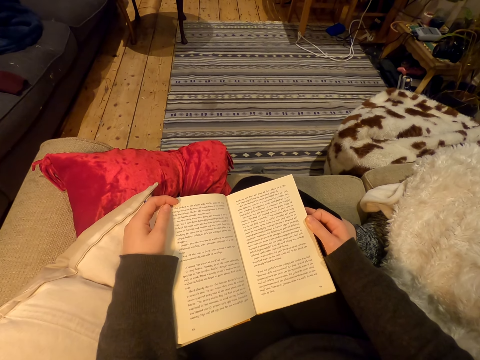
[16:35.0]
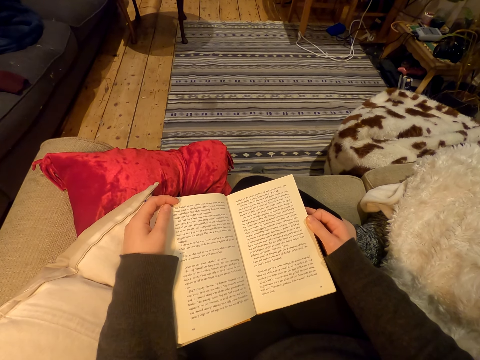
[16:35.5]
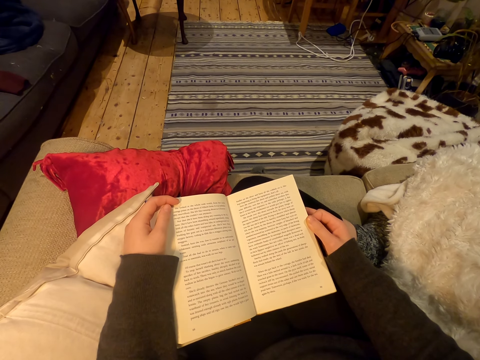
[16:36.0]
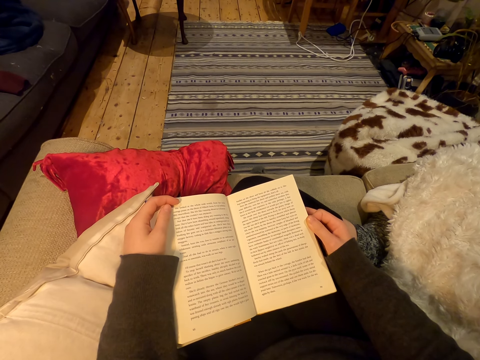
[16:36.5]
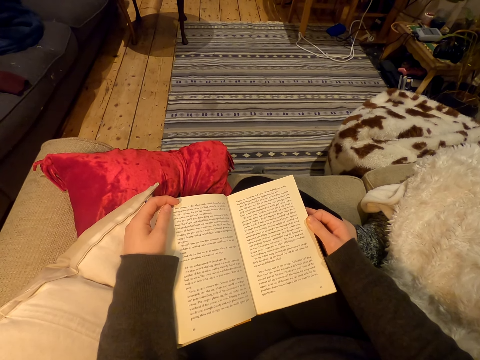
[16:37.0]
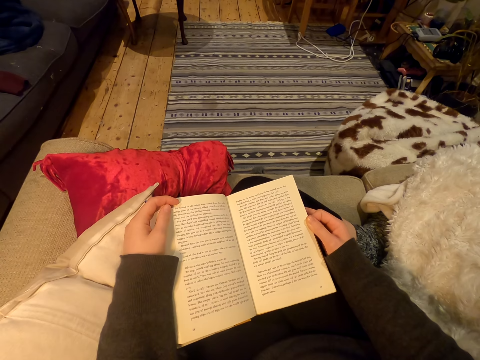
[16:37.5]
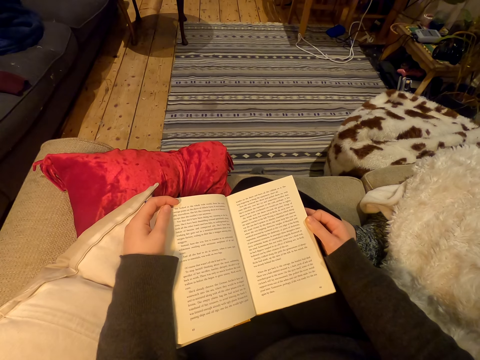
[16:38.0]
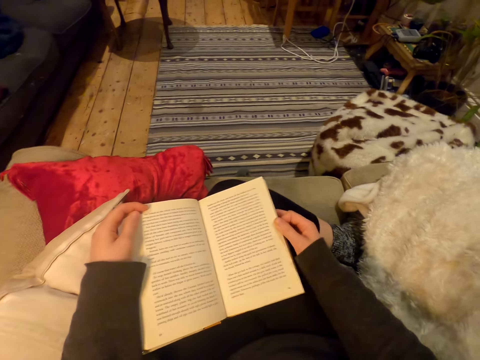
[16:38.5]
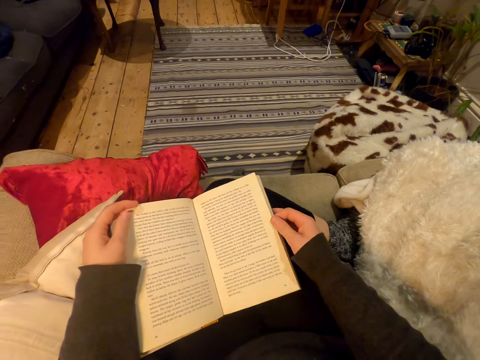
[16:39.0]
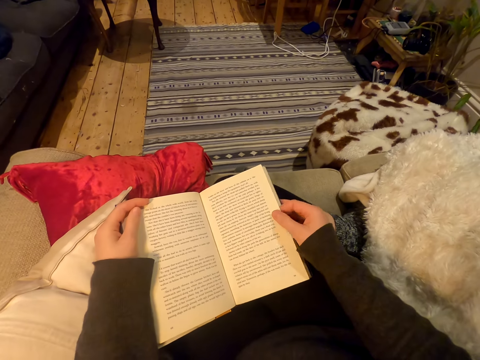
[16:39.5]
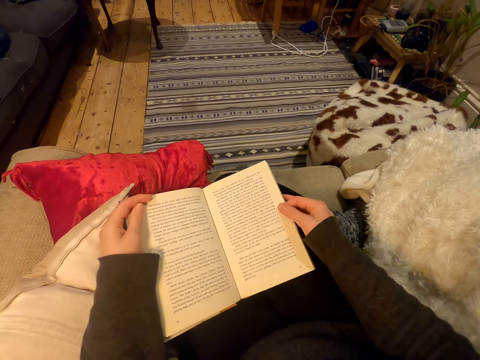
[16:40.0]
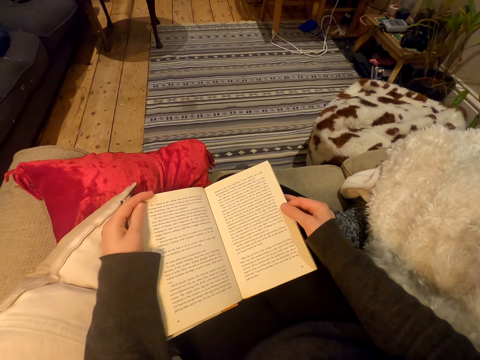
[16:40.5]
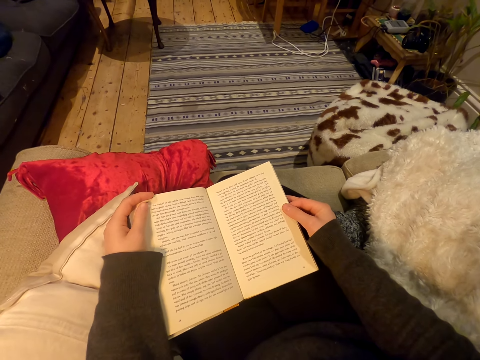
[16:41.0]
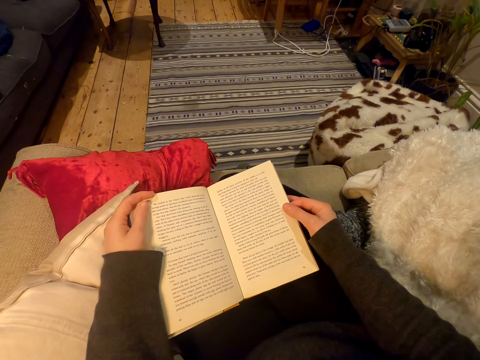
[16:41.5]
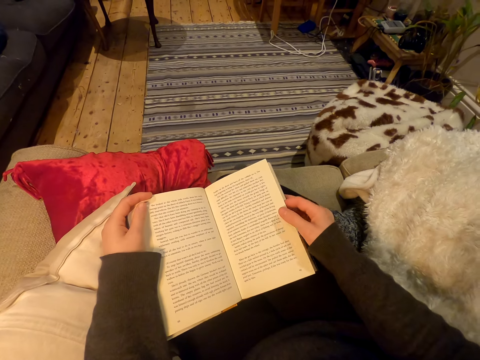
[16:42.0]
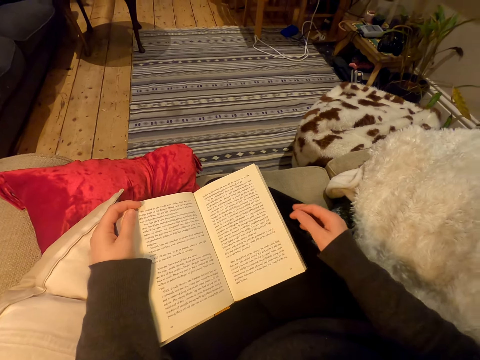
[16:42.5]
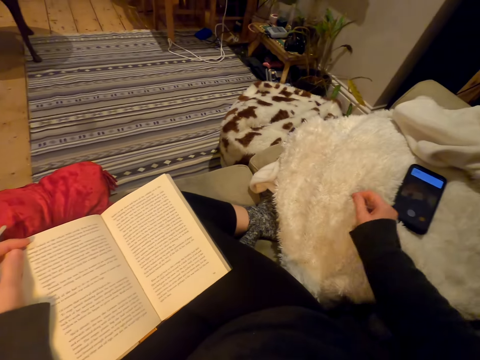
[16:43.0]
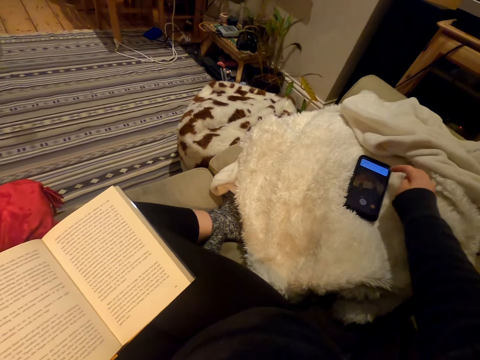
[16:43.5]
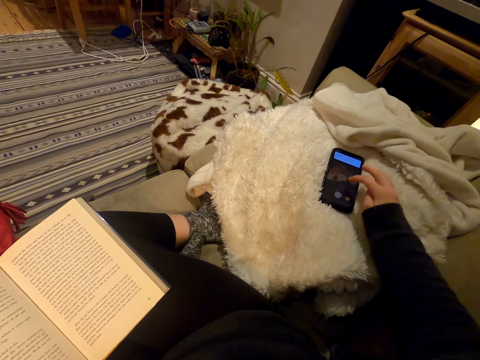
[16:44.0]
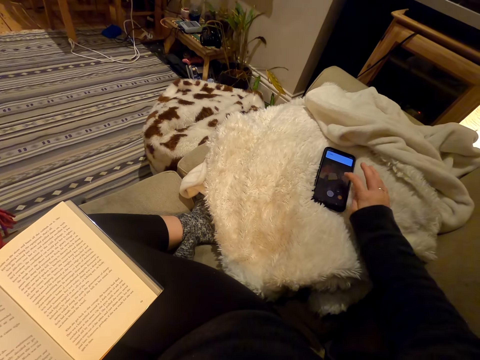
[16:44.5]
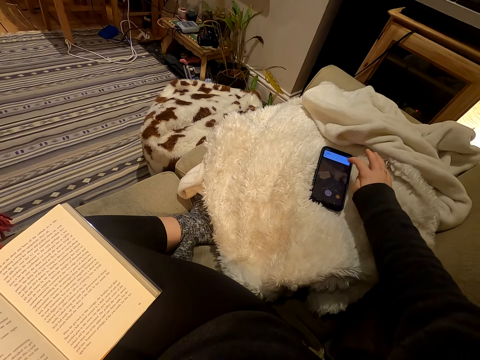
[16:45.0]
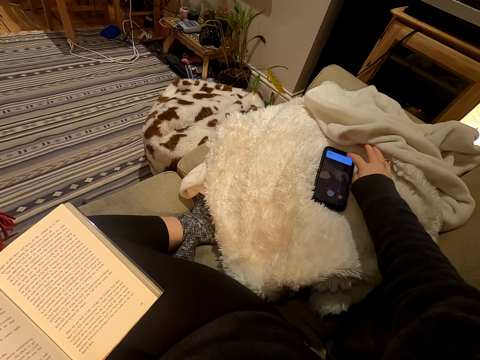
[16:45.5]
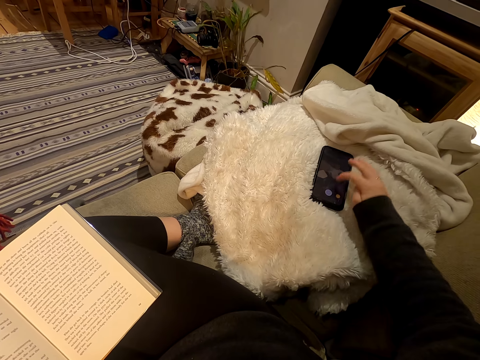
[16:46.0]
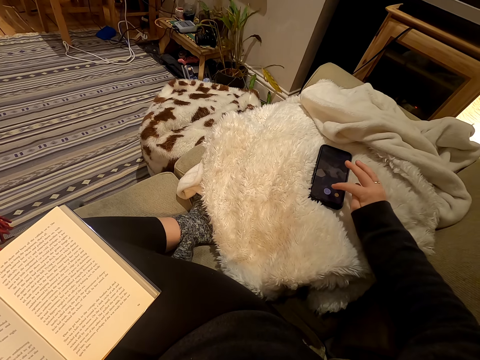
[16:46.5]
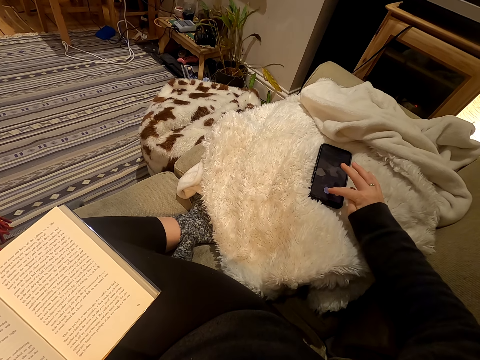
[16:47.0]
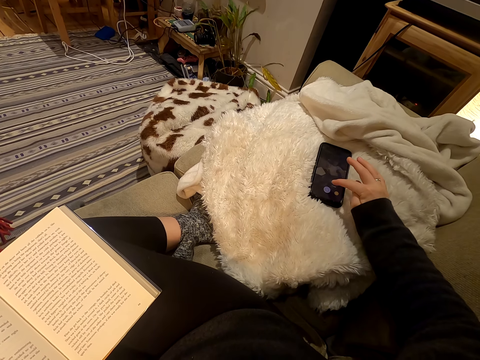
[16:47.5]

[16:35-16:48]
The camera wearer moves right. They use a phone. They check on the phone.
